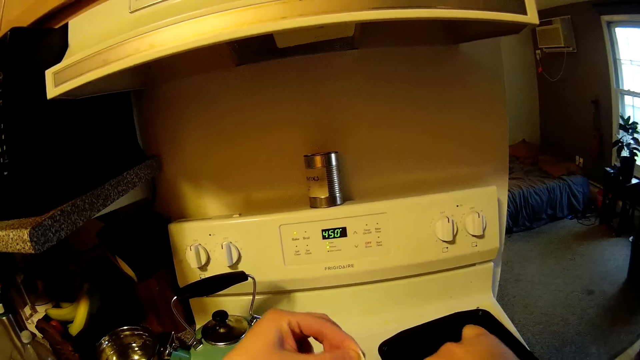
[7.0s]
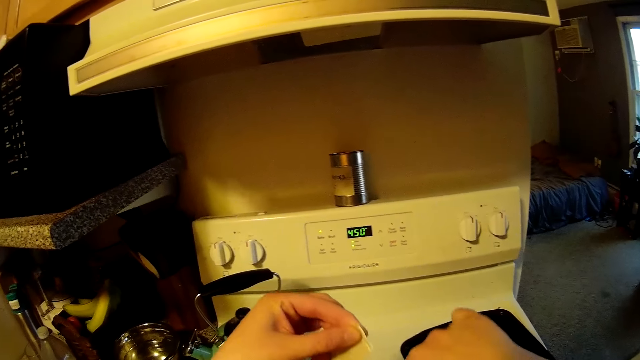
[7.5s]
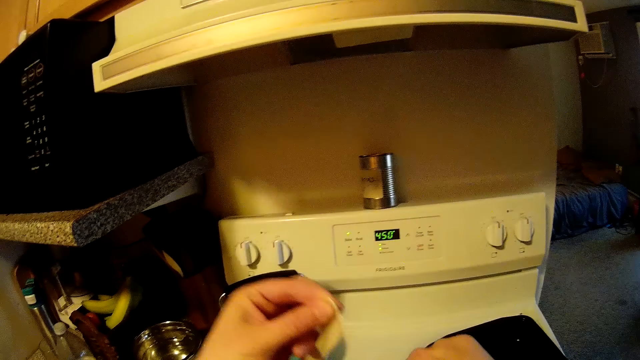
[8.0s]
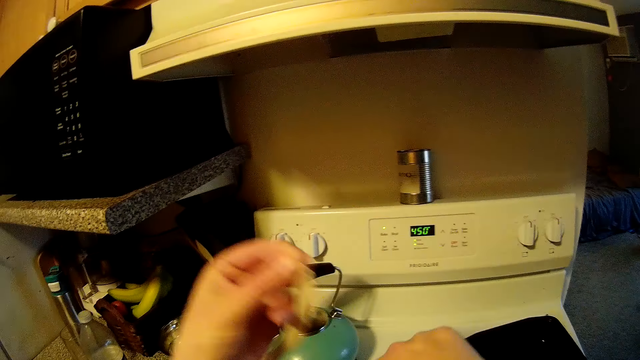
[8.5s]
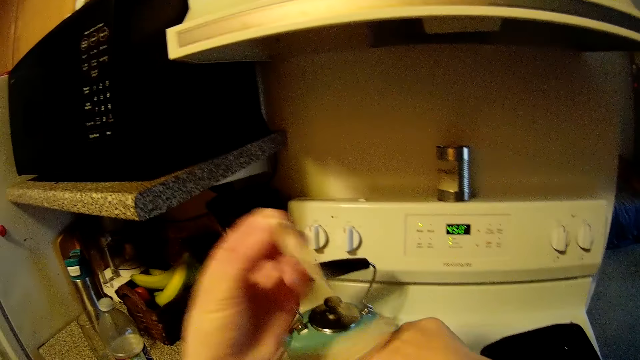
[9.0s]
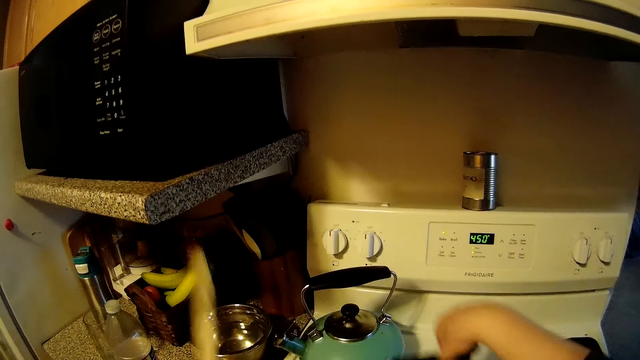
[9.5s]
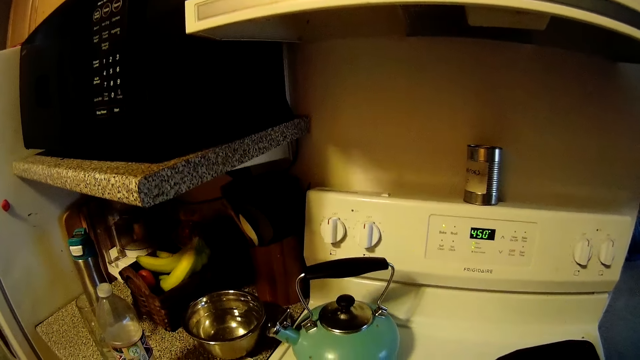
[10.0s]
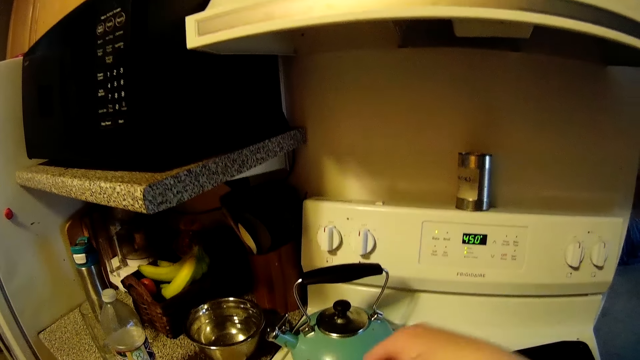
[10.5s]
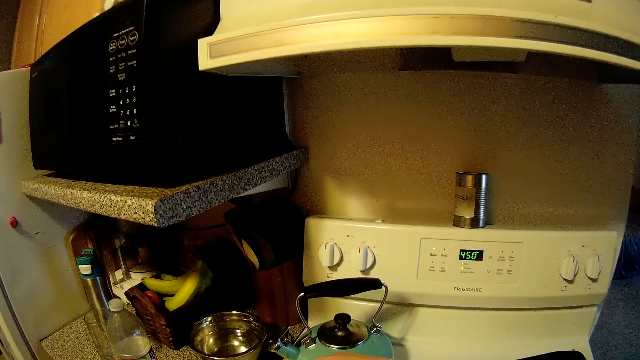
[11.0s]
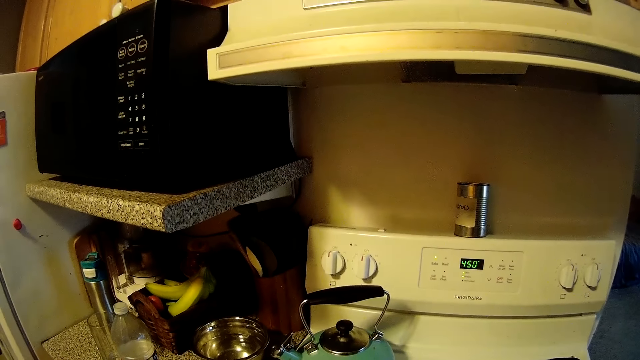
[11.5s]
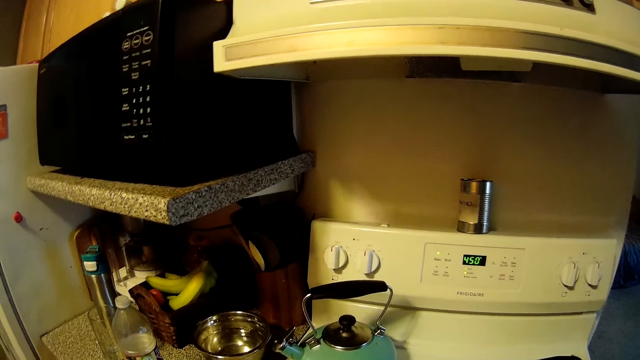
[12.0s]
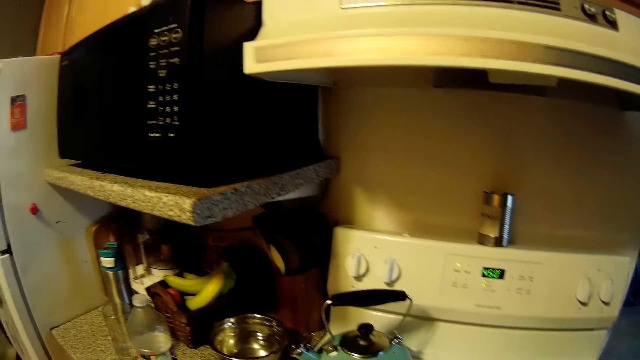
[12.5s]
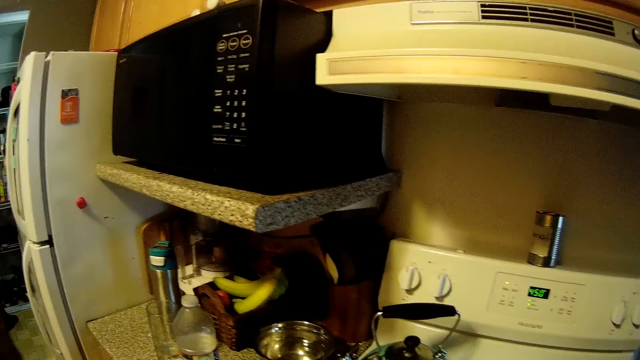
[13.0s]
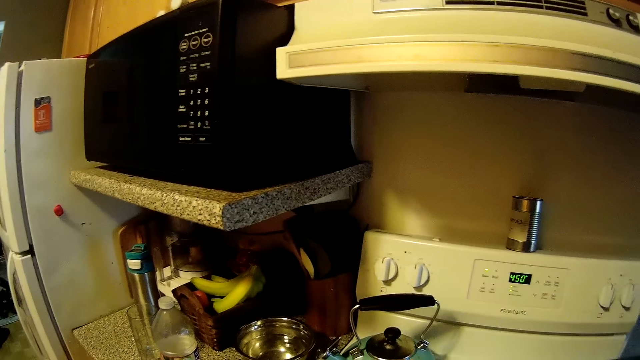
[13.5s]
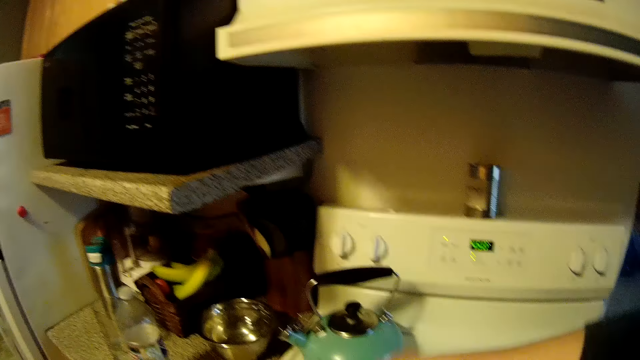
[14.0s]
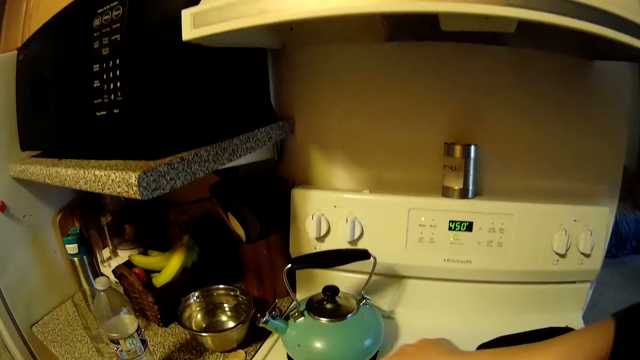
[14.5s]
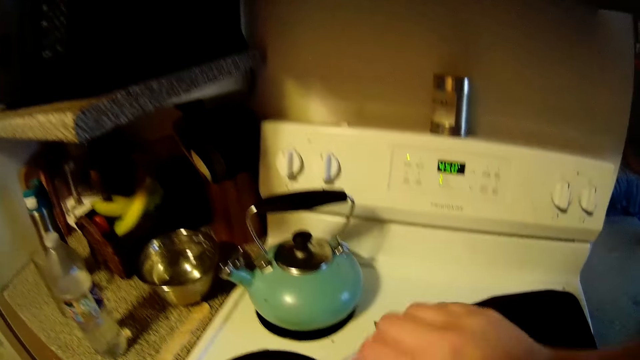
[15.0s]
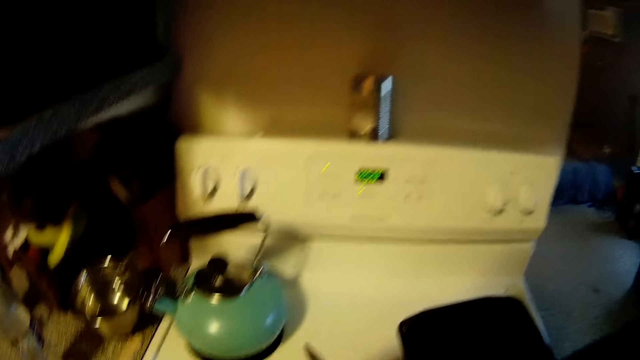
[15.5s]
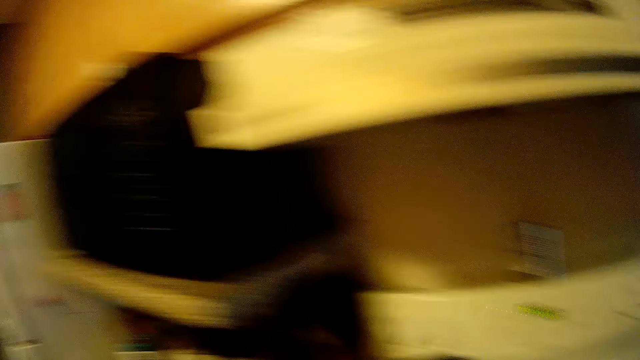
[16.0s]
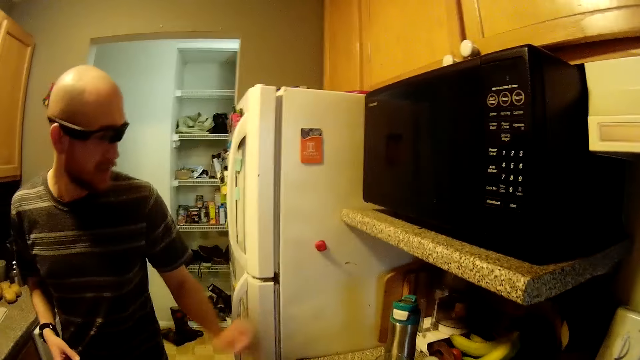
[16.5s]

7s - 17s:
The camera wearer cuts the plastic bag with scissors in her right hand. She drops the litter. She opens the plastic bag on the cooker with her right hand.

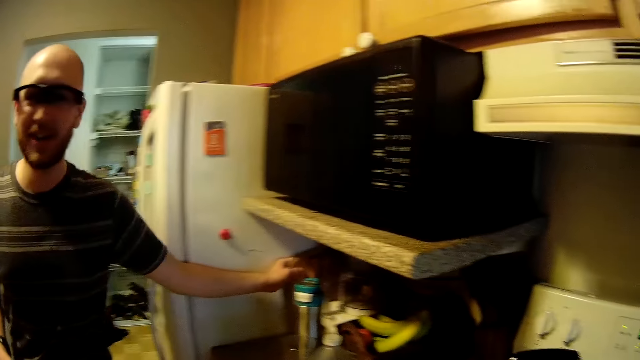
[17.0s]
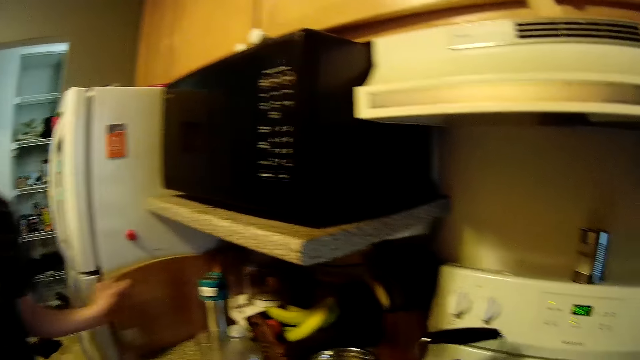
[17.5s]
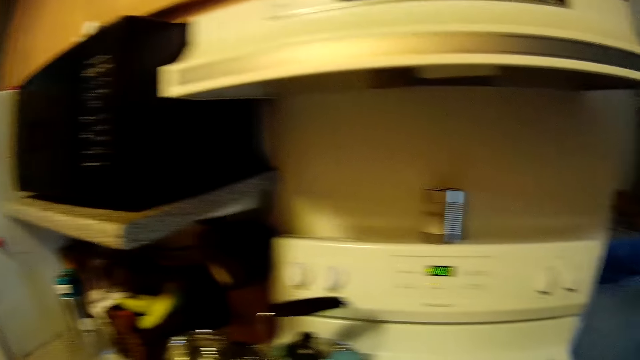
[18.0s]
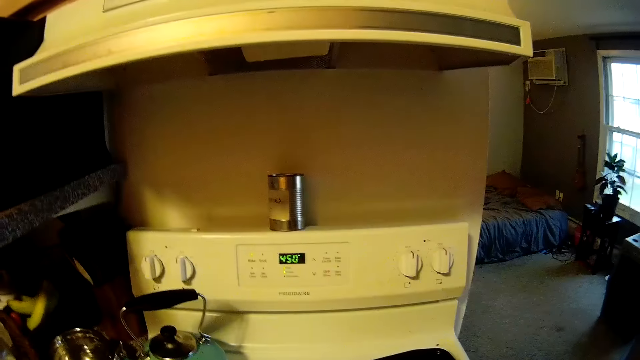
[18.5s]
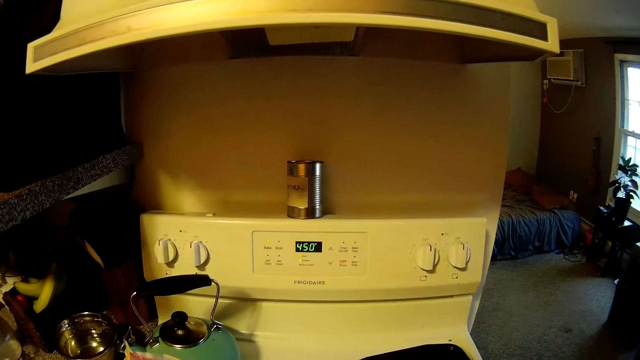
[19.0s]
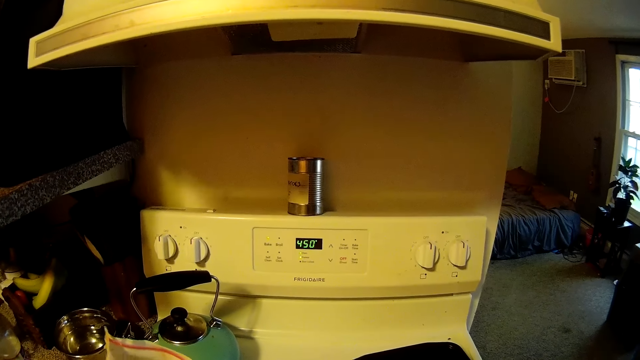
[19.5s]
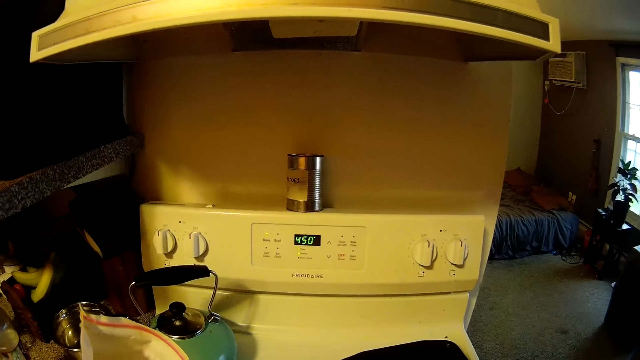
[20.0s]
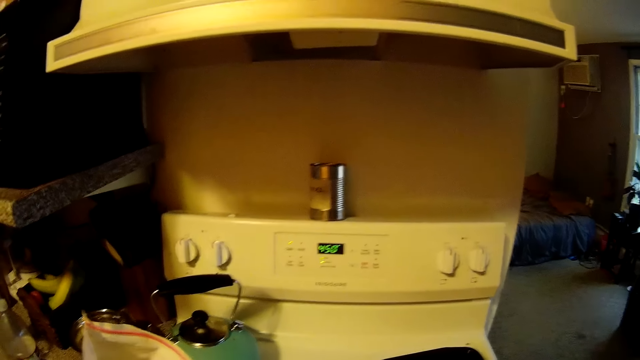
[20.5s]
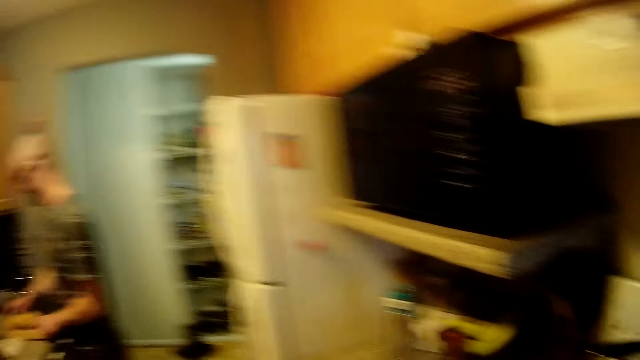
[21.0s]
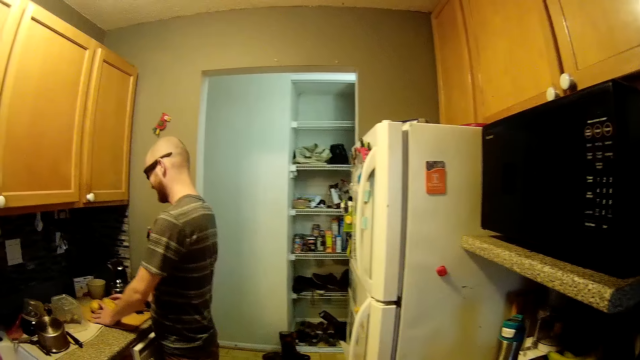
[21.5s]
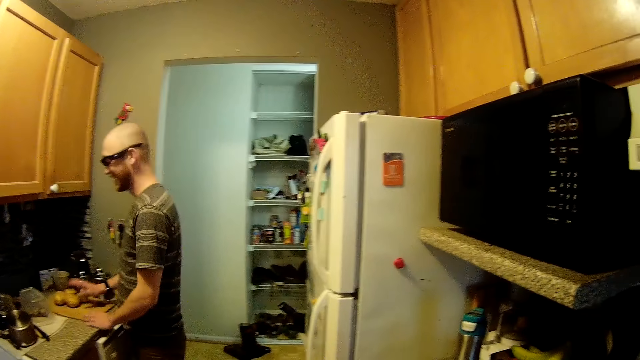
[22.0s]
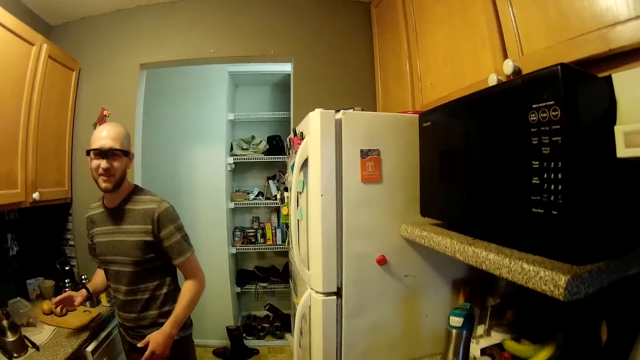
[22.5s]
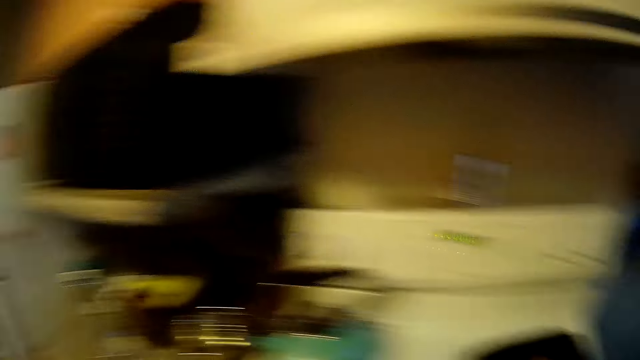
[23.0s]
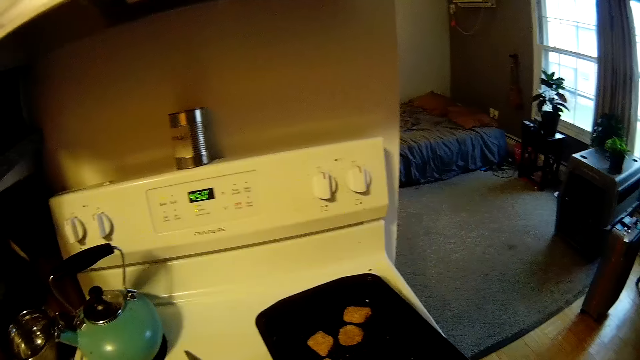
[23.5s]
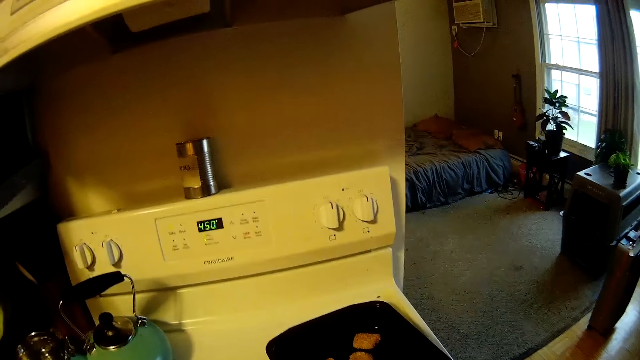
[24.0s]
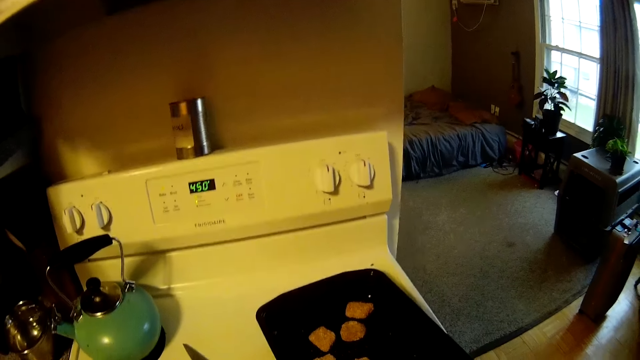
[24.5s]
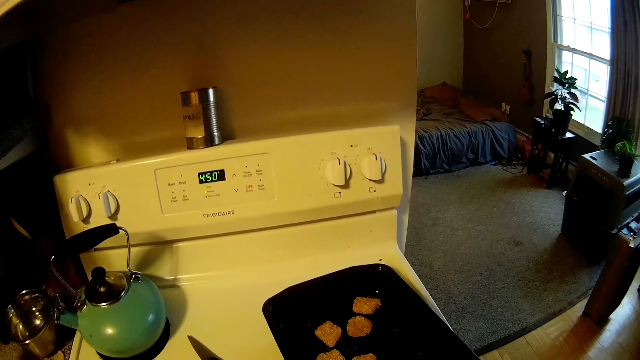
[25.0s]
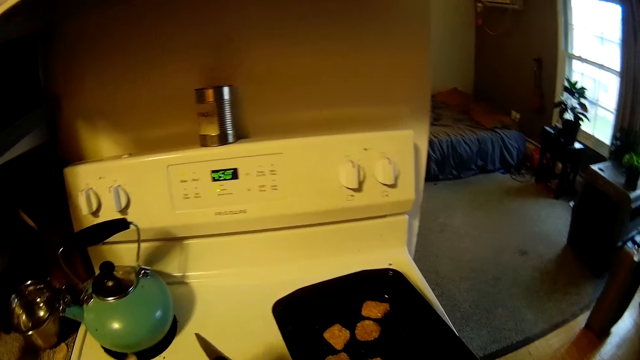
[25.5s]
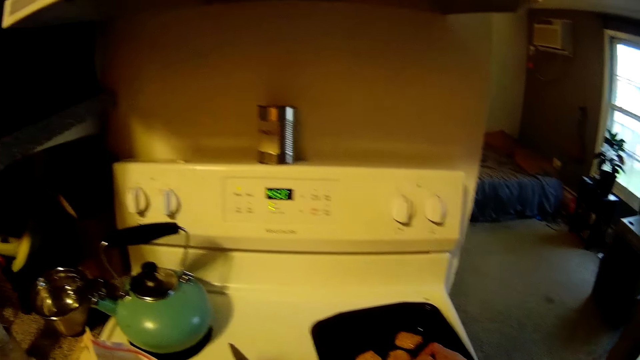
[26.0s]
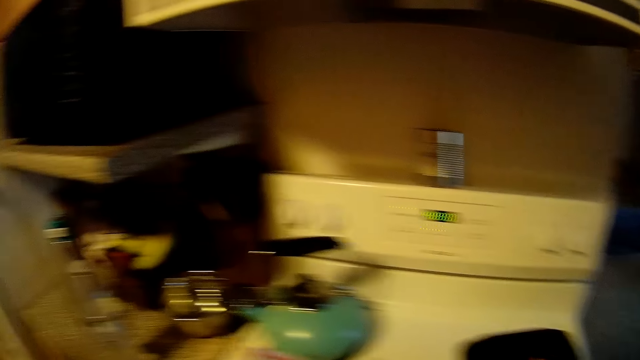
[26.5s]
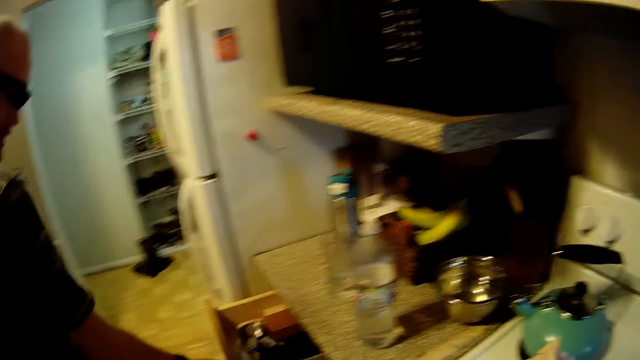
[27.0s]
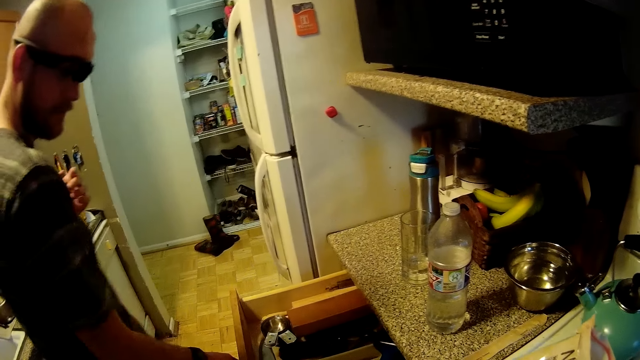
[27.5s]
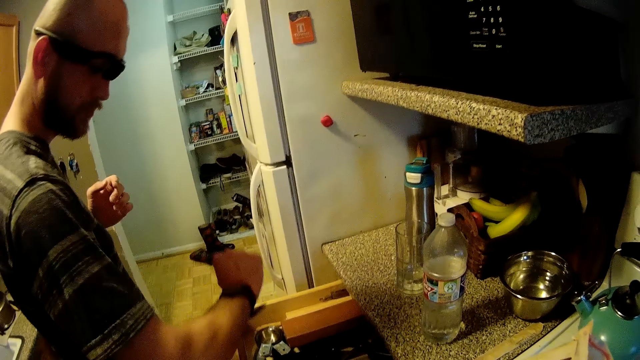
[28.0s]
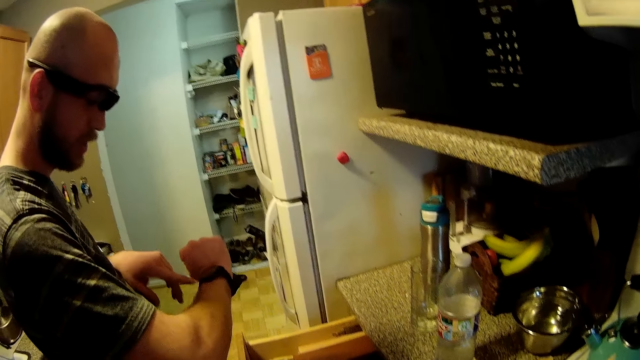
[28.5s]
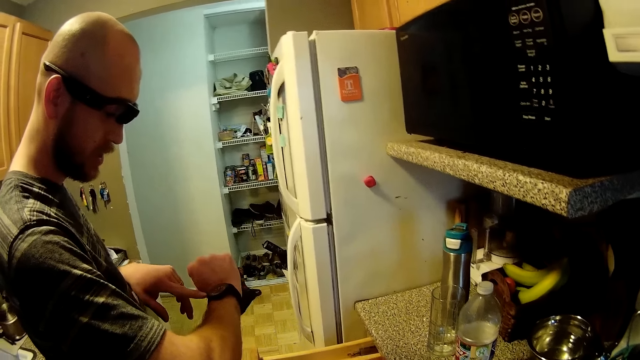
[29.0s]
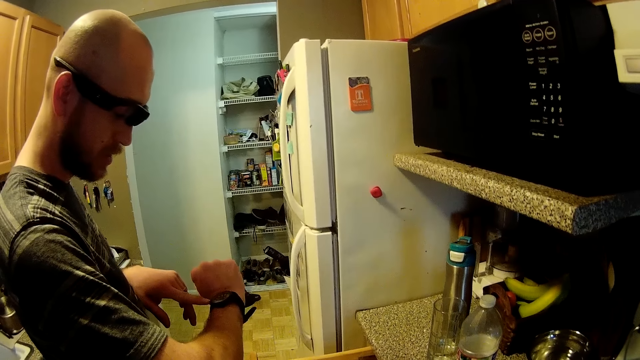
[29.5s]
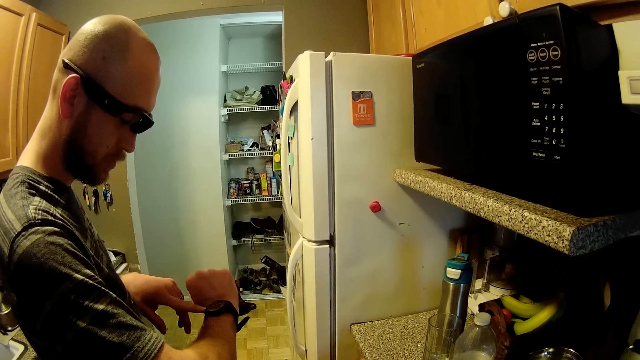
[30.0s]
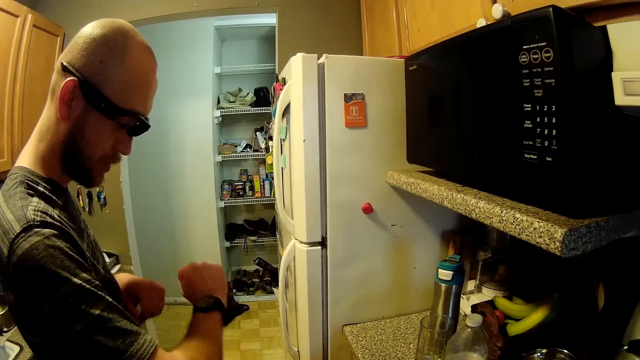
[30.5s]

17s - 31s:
The man picks a cutting board by the wall with his left hand. The camera wearer looks around. They lift the sachet. The man drops the potatoes. The camera wearer looks around. They move the hand. The man opens a drawer with his right hand. The camera wearer converses with the man. The man looks at the watch, touches the watch on his right wrist with his left hand, and talks.
